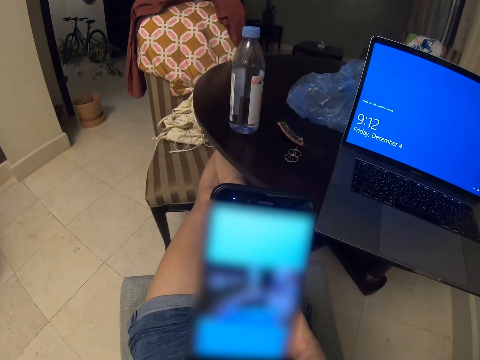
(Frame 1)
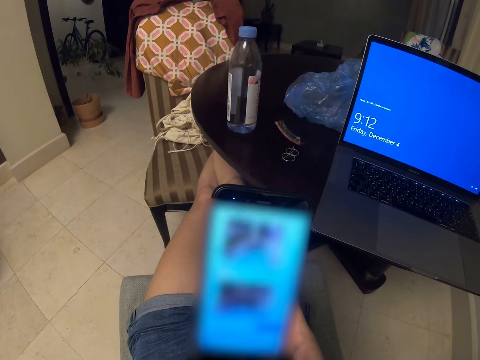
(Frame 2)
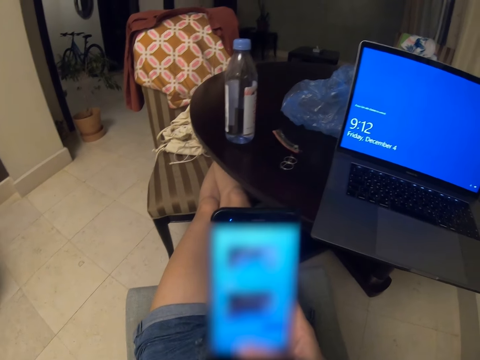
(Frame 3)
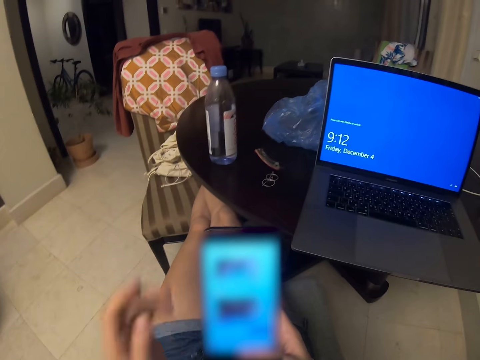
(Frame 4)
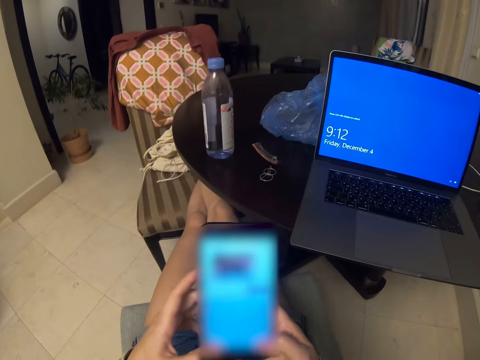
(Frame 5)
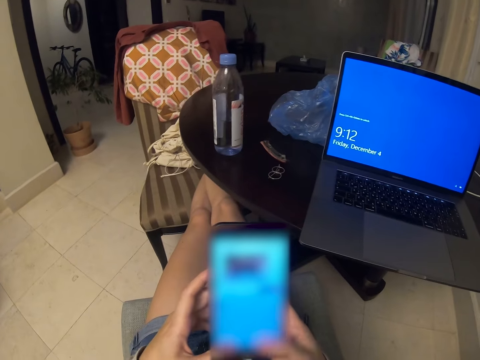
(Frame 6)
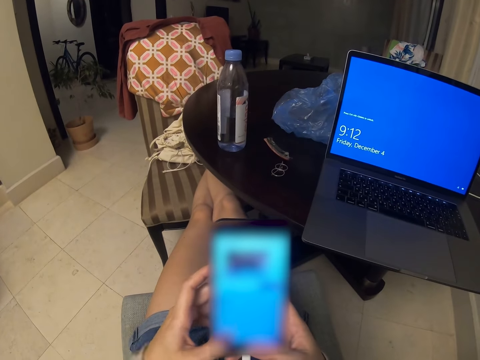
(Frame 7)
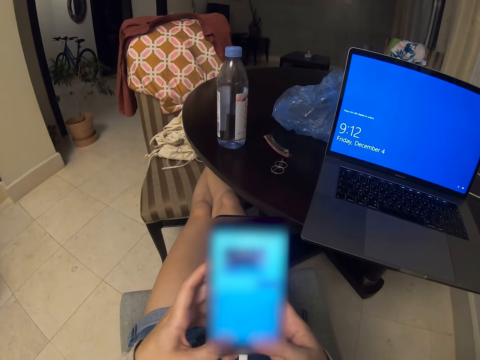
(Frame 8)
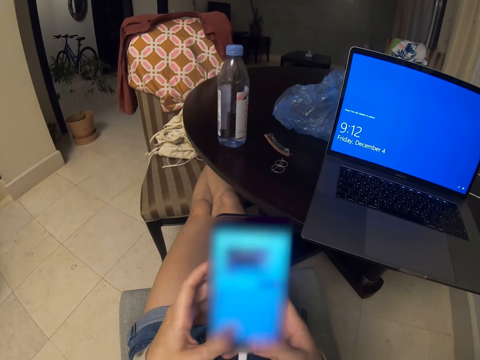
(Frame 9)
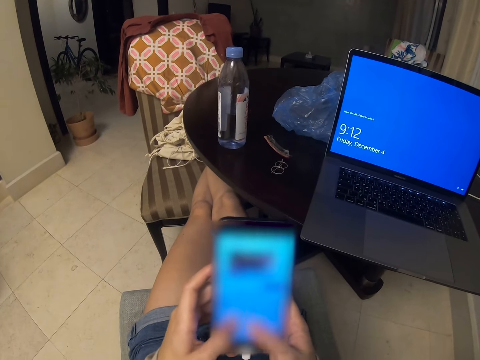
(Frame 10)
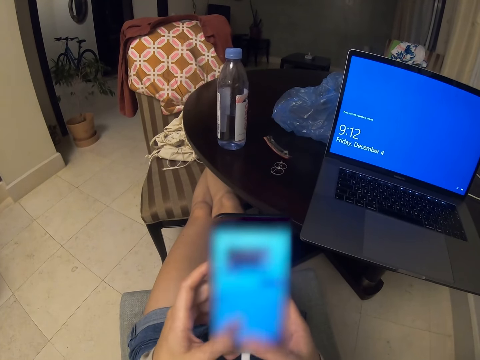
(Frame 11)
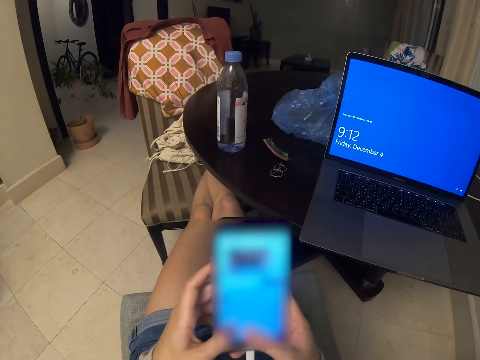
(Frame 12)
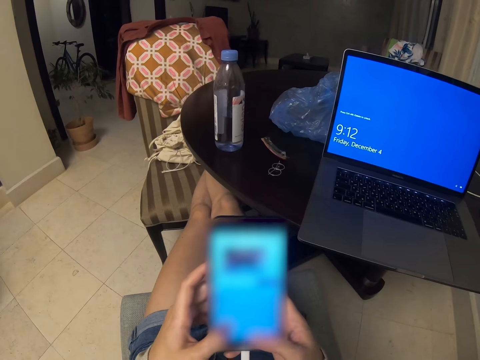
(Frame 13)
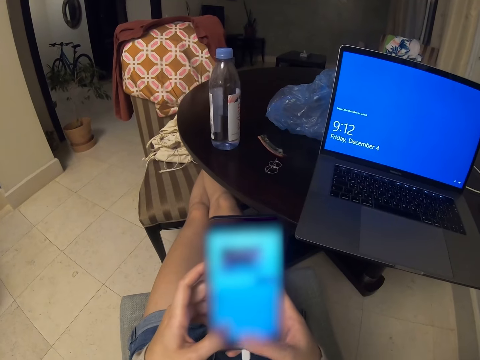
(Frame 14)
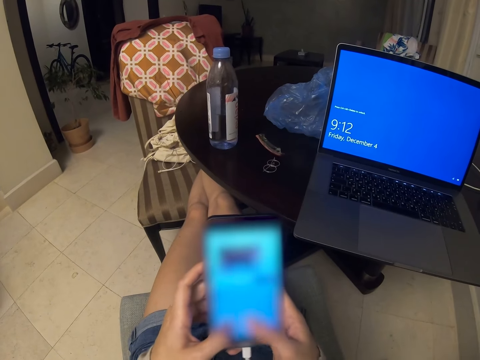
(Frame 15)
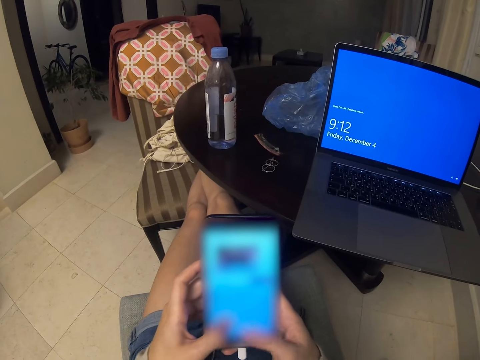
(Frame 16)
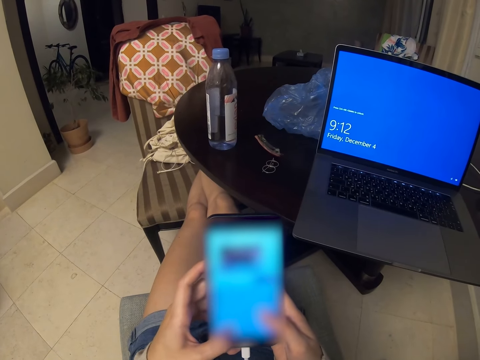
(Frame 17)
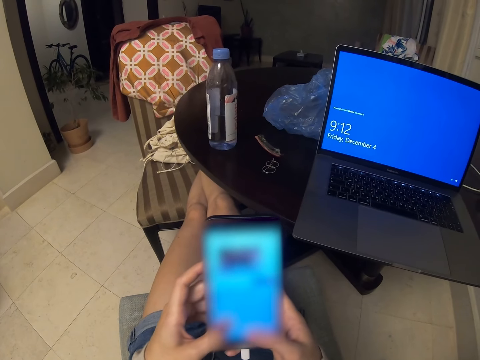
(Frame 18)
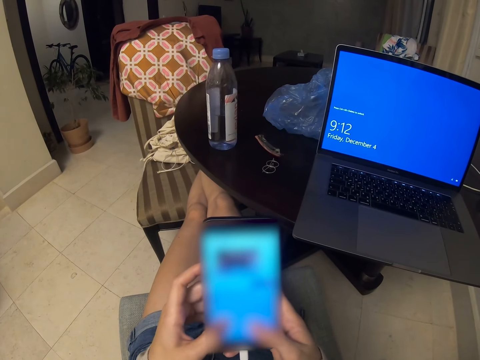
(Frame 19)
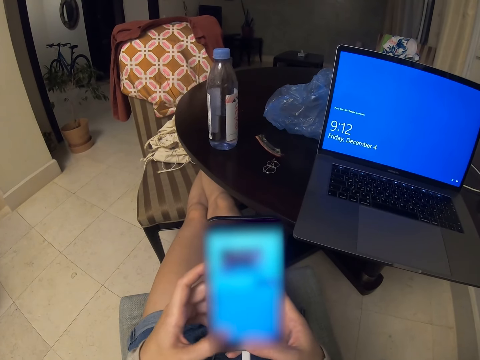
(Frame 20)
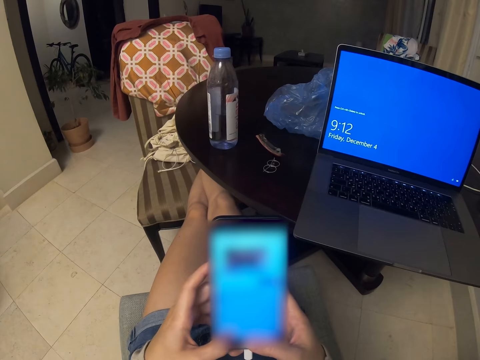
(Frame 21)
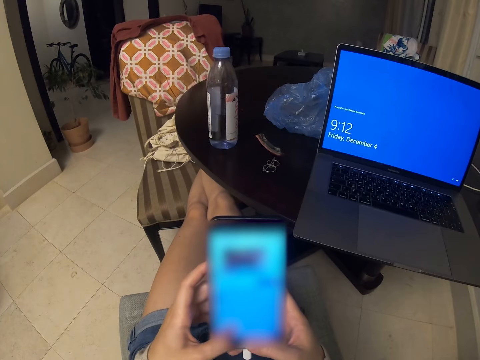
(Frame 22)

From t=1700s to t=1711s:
The camera wearer swipes the phone. They type.

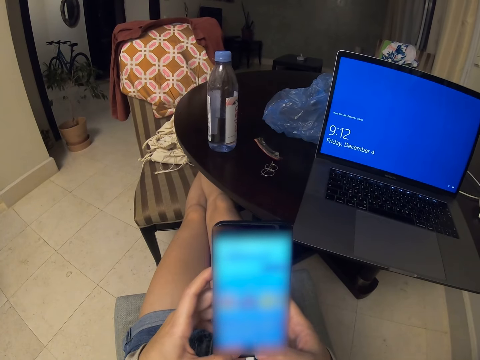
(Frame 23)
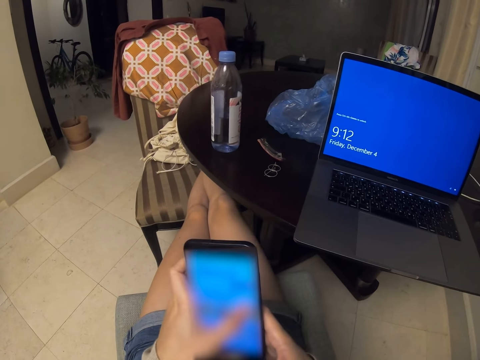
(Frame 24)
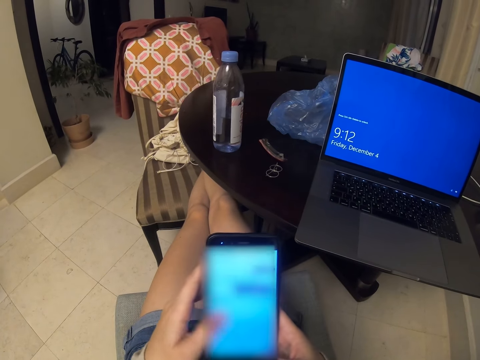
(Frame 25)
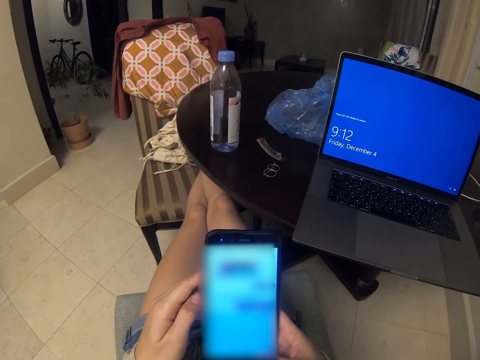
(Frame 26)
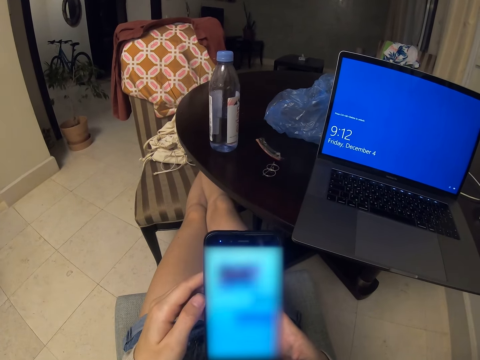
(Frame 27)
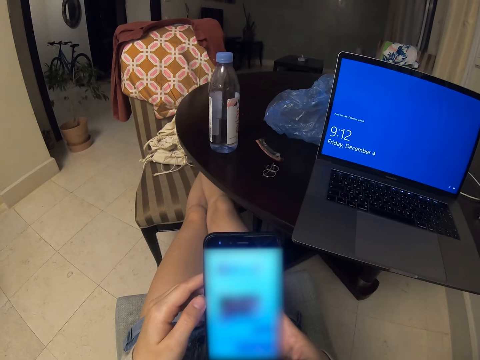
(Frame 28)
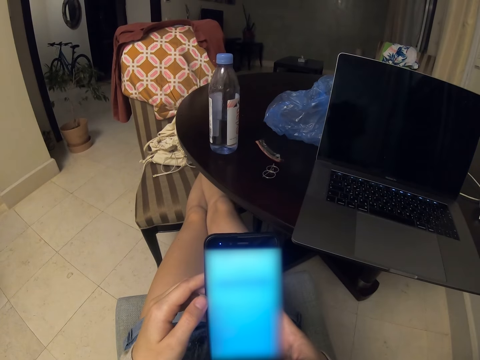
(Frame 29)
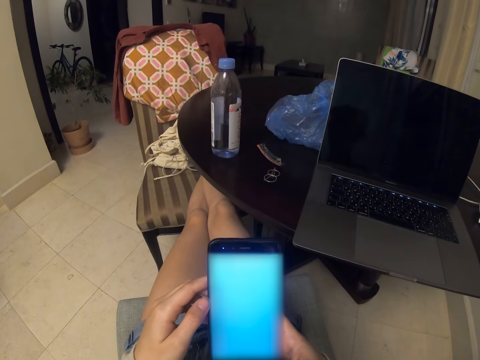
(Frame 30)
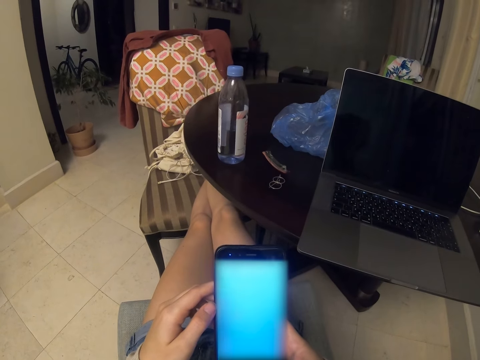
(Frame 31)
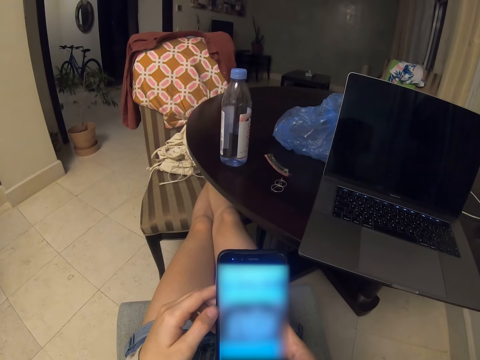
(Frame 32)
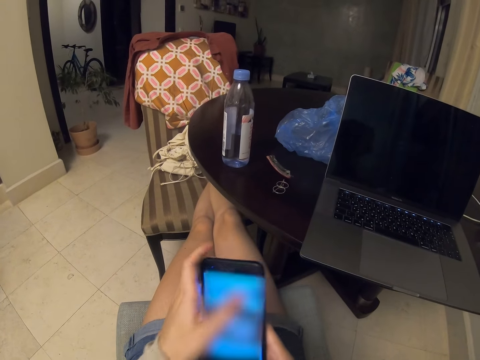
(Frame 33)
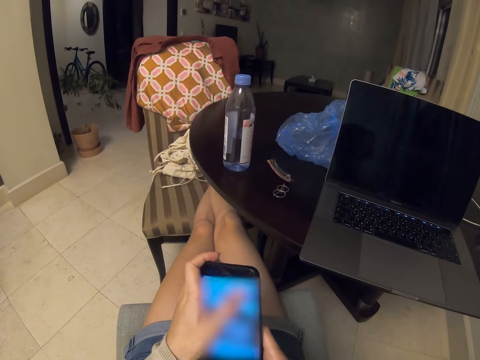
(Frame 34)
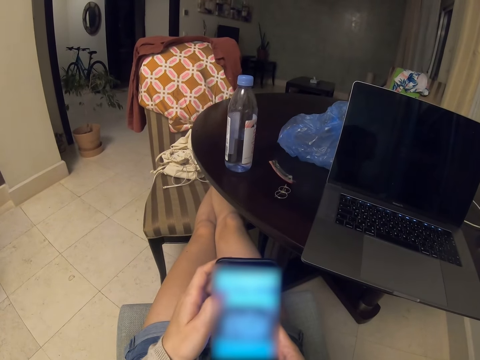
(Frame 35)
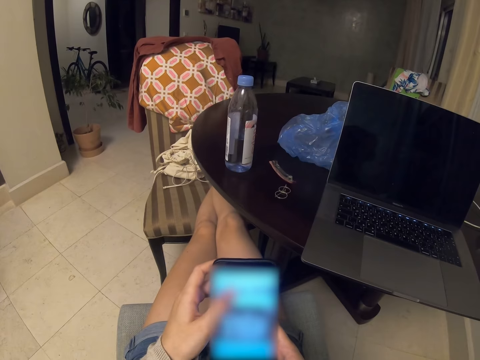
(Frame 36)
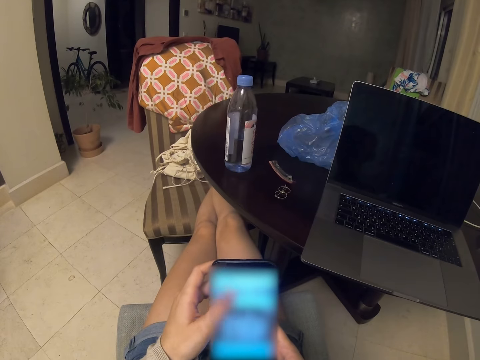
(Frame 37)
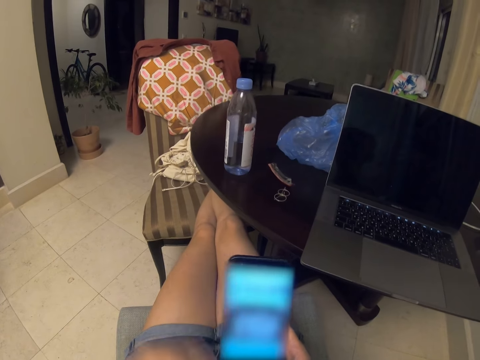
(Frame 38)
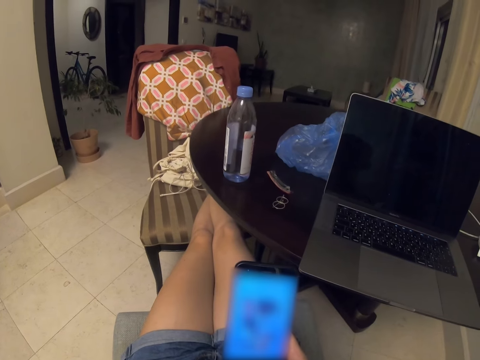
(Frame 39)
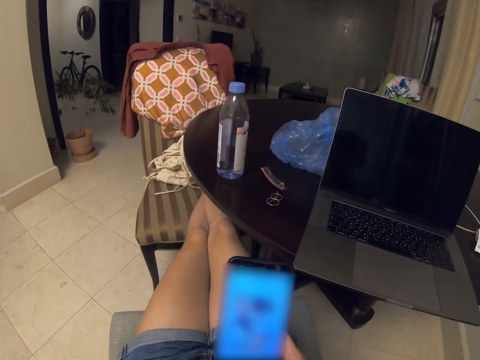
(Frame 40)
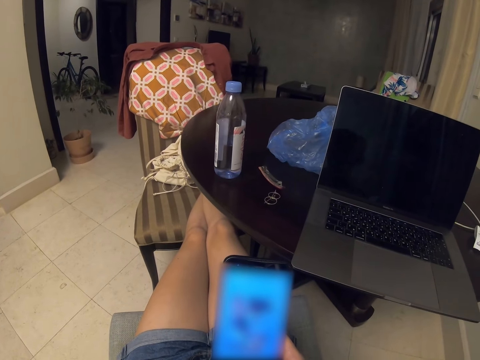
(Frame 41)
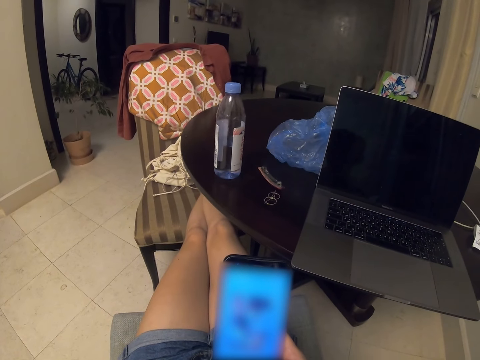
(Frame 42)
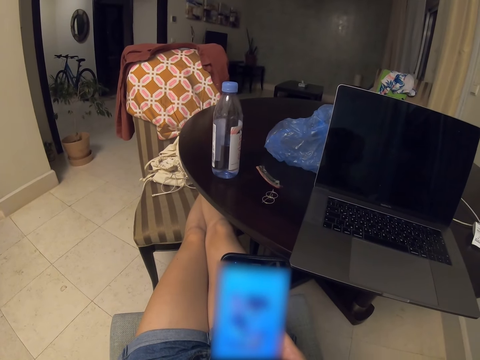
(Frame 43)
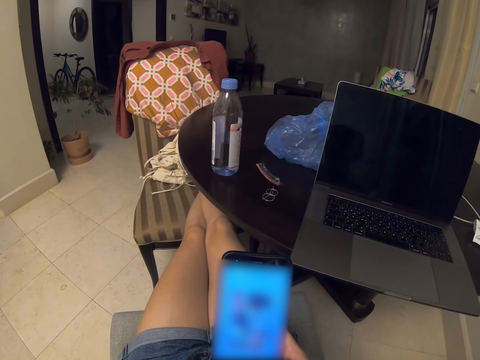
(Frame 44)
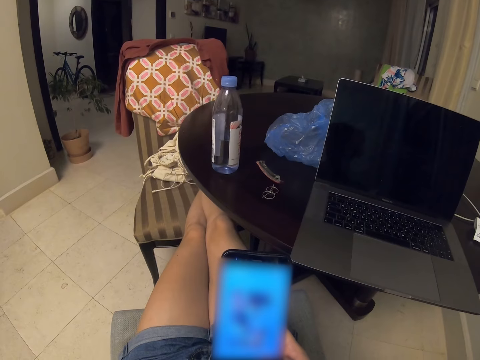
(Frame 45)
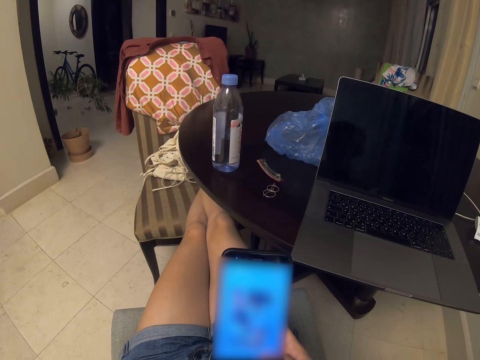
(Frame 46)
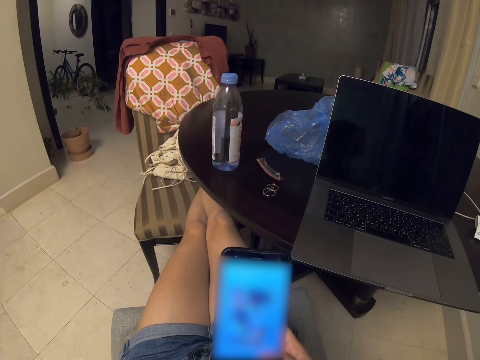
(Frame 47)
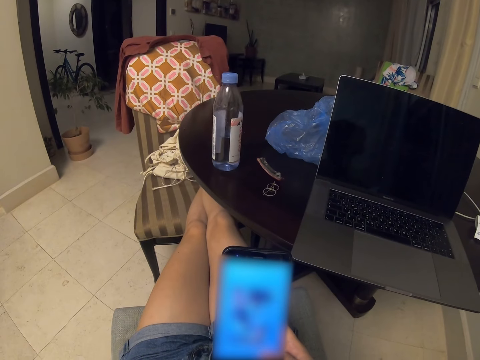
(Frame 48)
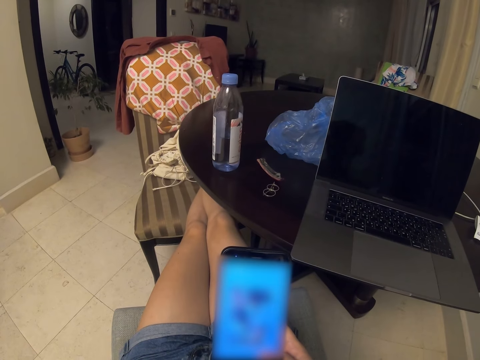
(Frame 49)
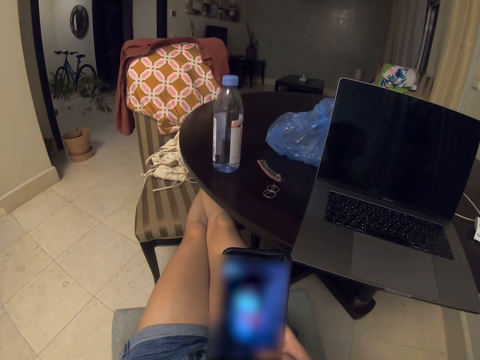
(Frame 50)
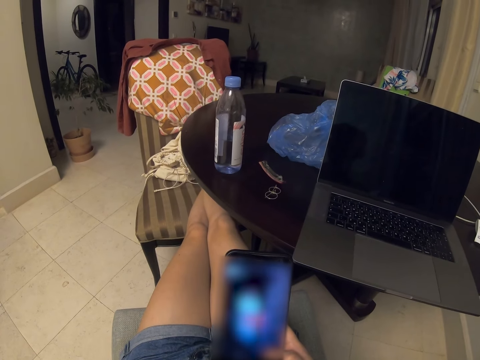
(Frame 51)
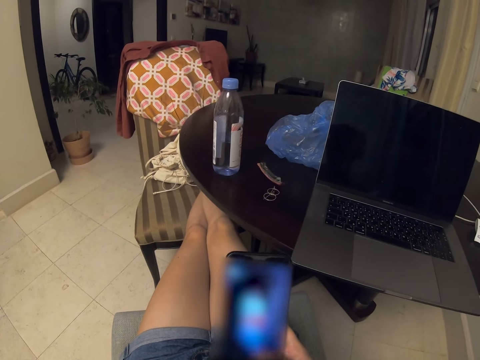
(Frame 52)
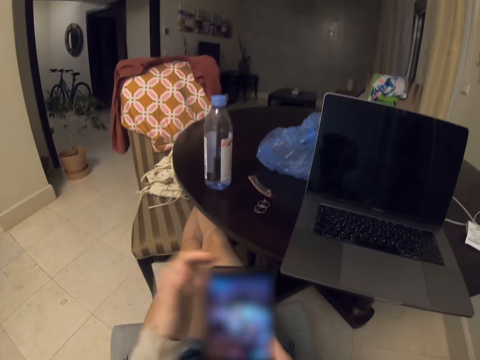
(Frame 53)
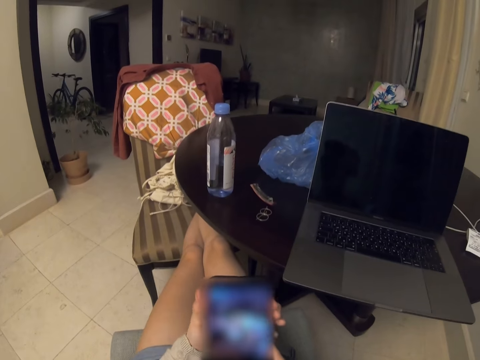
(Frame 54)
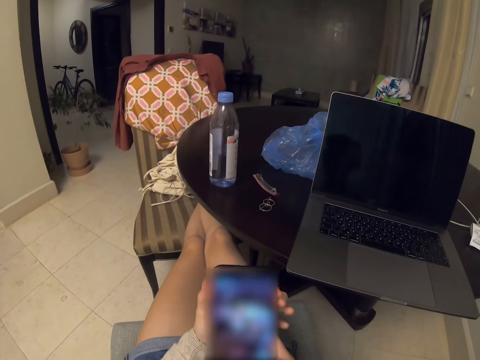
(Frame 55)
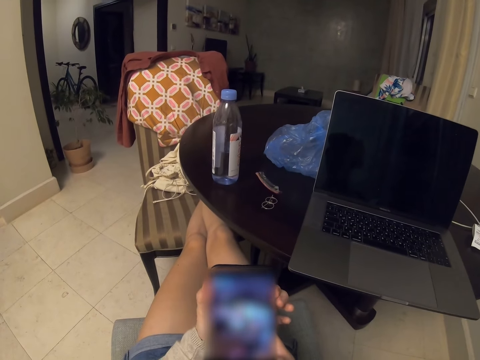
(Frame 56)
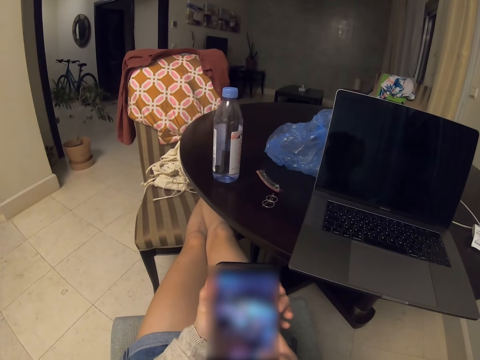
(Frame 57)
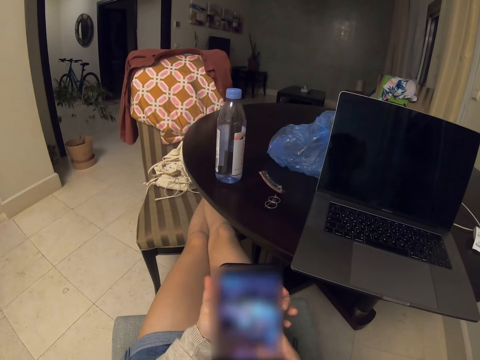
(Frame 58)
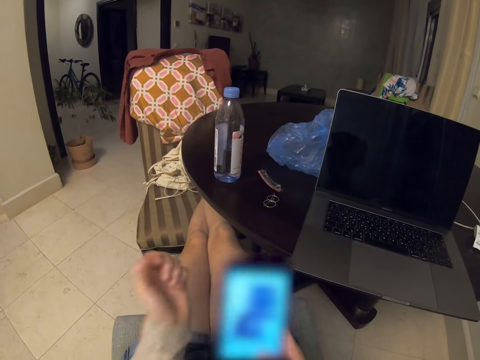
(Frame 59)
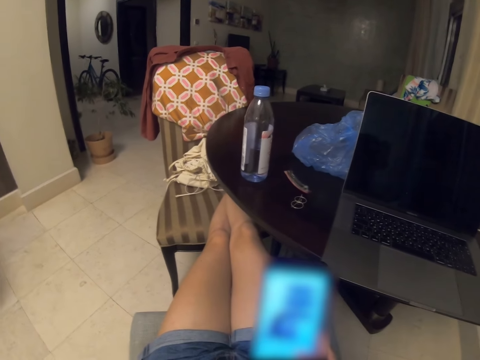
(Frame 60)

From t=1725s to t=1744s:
The camera wearer clicks. They swipe. They click. They touch their face. They swipe. They hold the phone and press the side.
